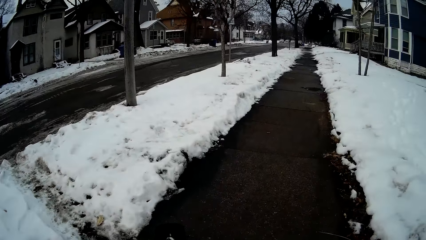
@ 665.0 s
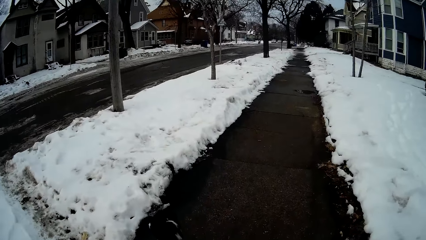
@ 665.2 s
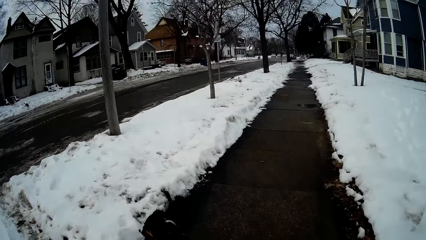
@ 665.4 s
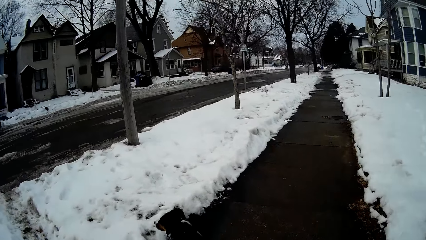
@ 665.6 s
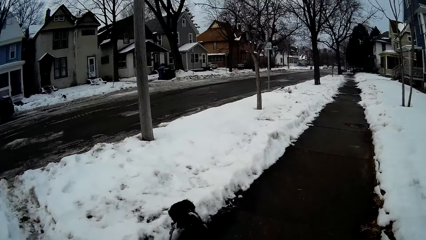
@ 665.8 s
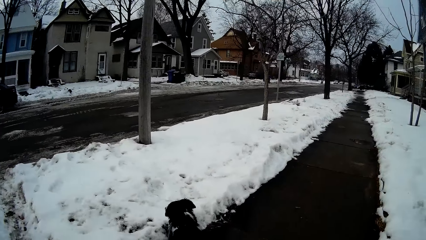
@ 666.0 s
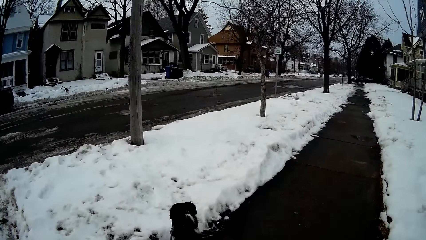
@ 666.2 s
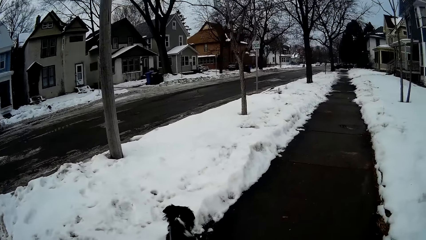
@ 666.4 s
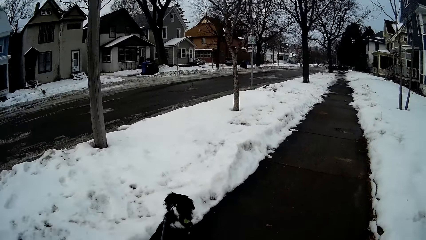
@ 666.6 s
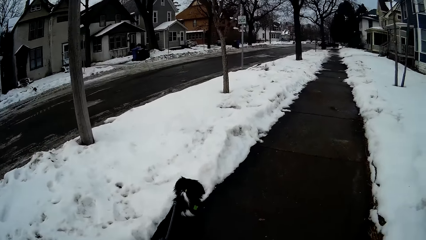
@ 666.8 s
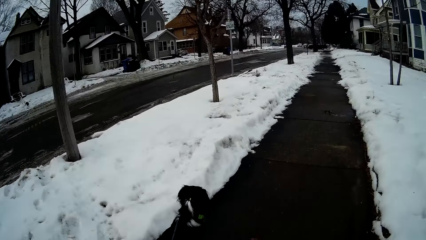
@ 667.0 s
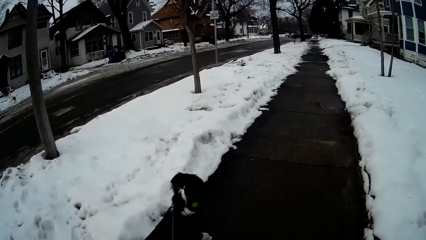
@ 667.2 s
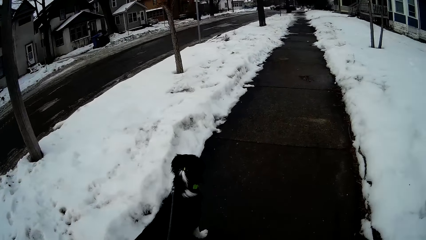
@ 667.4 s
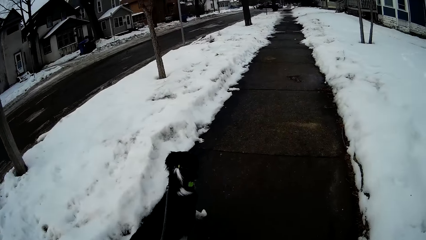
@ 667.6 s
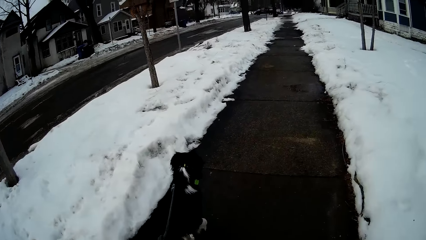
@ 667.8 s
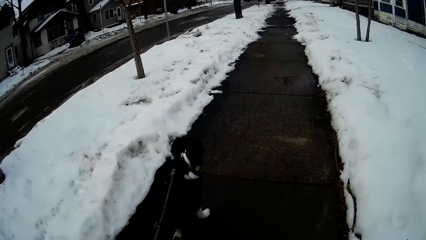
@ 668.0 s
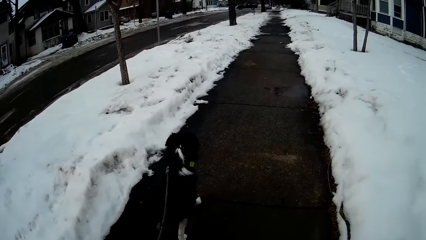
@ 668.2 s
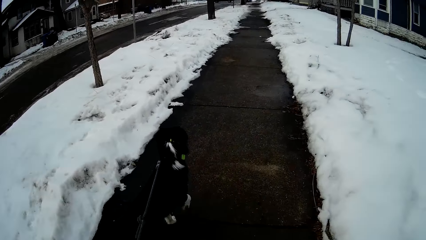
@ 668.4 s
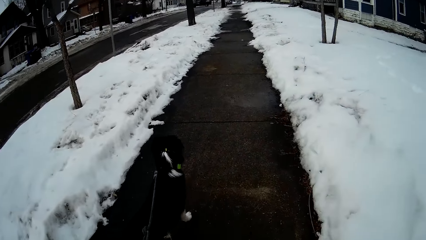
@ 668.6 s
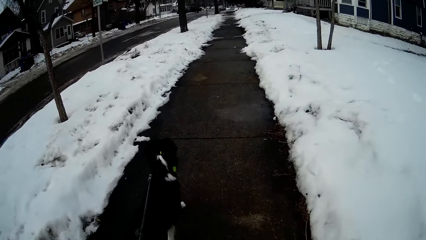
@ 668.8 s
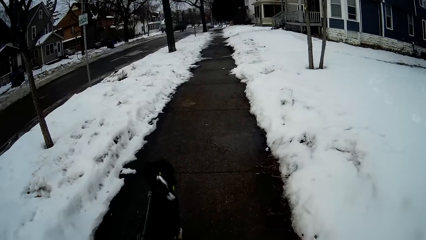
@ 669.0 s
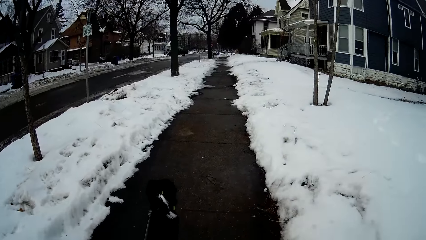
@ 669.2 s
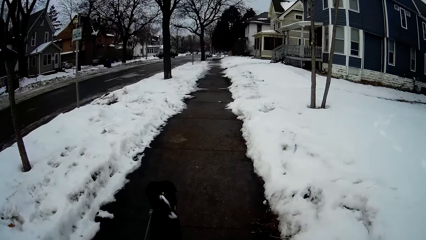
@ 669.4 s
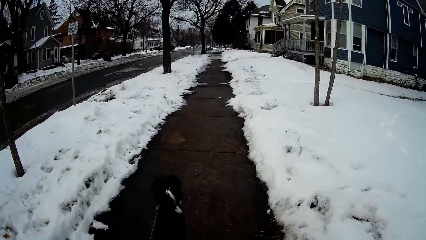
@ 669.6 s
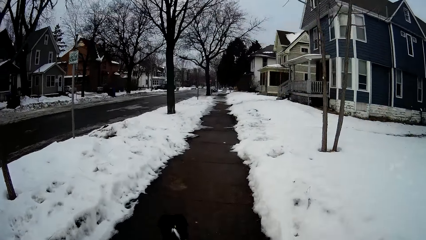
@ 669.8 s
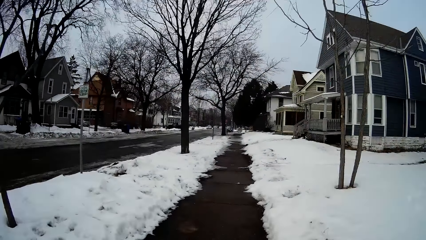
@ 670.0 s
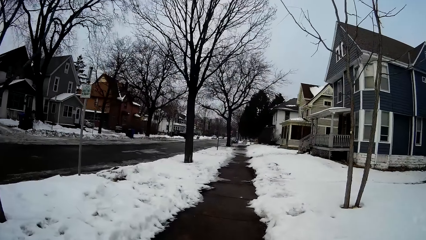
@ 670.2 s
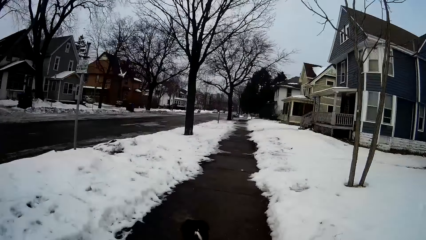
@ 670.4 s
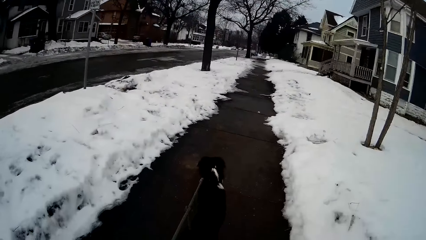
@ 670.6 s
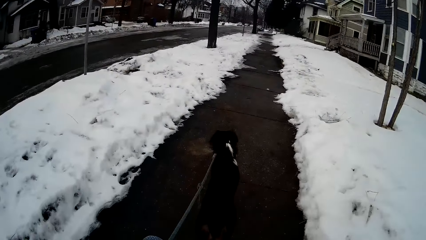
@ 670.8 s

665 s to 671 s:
The camera wearer walks along the sidewalk holding the dog.

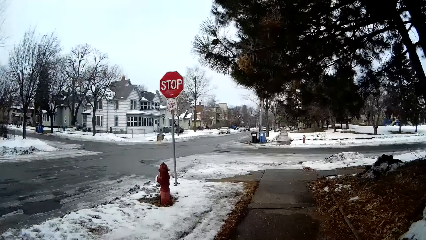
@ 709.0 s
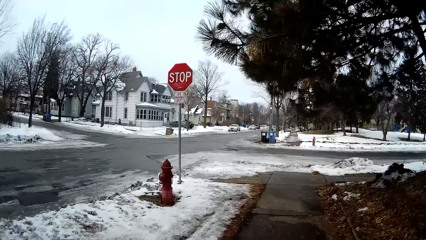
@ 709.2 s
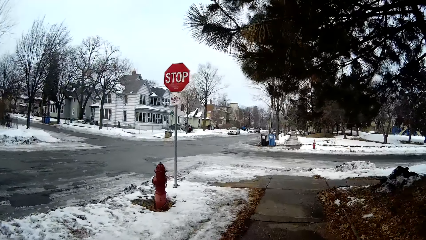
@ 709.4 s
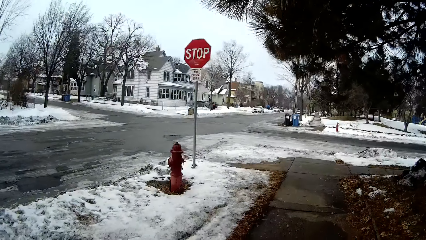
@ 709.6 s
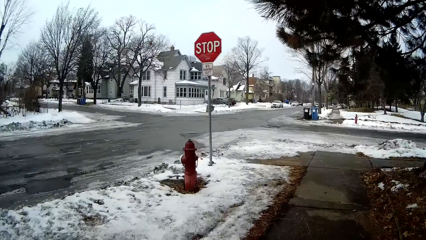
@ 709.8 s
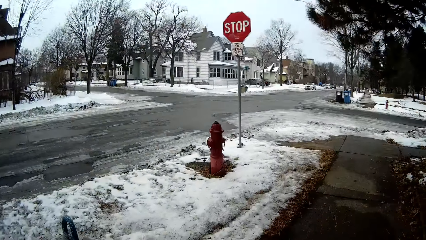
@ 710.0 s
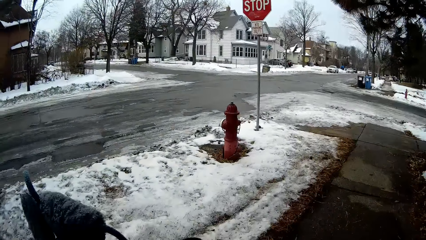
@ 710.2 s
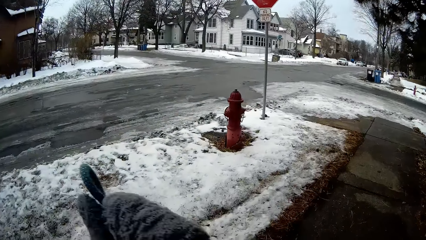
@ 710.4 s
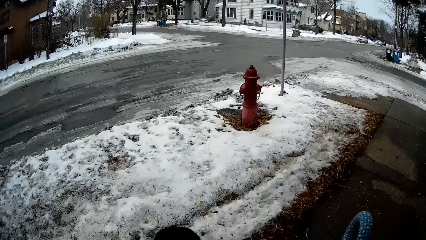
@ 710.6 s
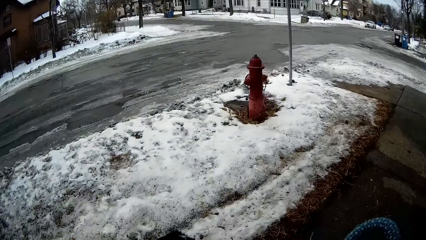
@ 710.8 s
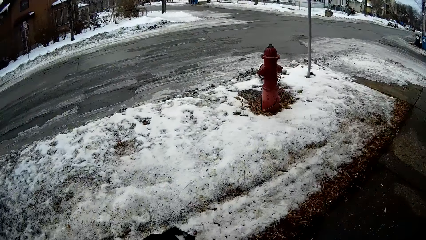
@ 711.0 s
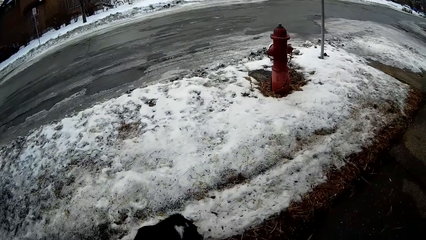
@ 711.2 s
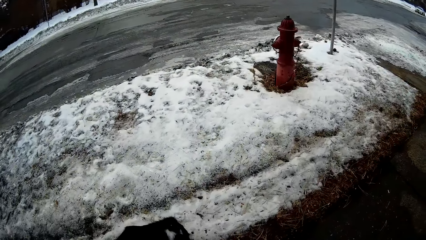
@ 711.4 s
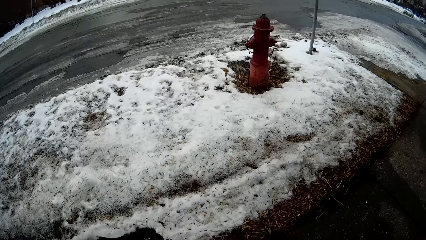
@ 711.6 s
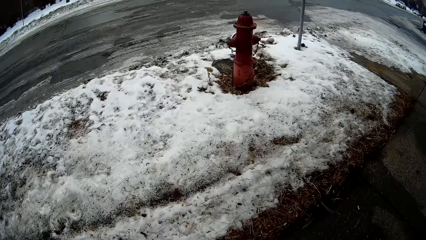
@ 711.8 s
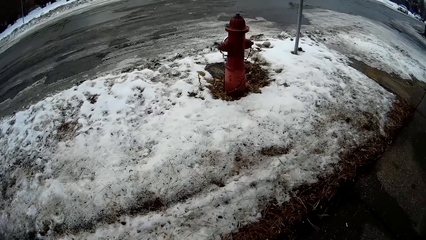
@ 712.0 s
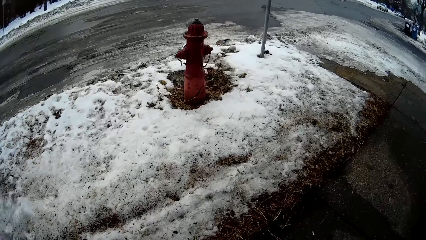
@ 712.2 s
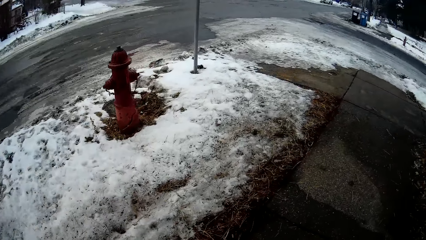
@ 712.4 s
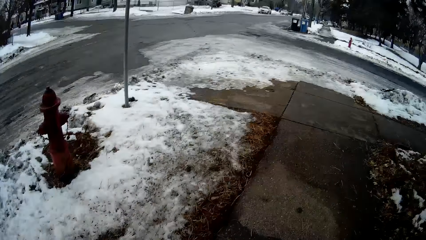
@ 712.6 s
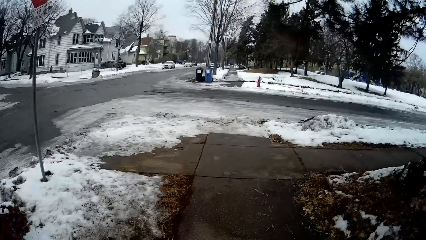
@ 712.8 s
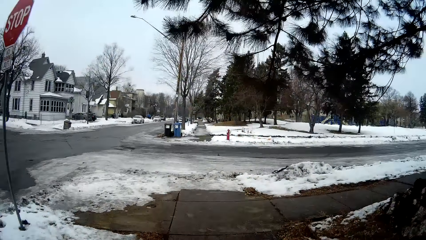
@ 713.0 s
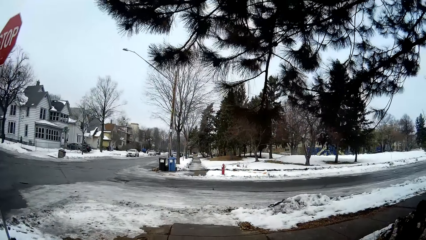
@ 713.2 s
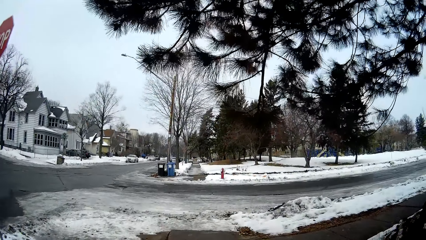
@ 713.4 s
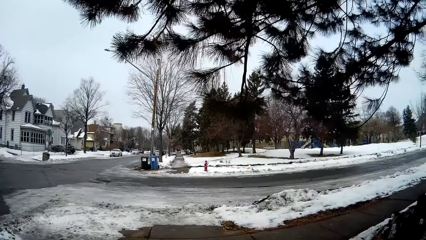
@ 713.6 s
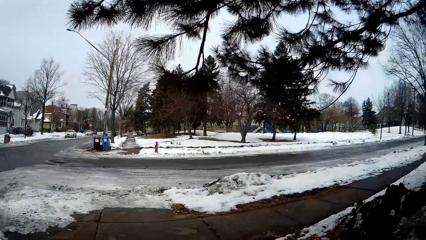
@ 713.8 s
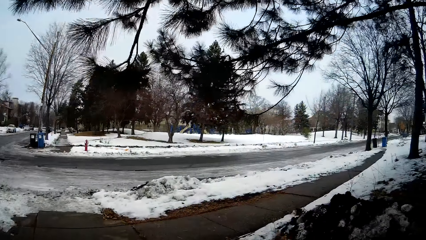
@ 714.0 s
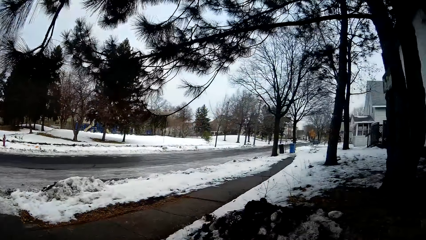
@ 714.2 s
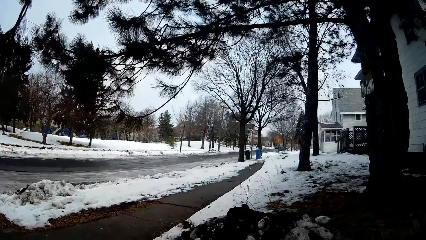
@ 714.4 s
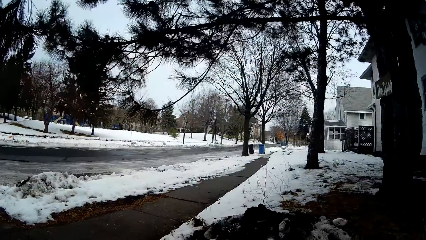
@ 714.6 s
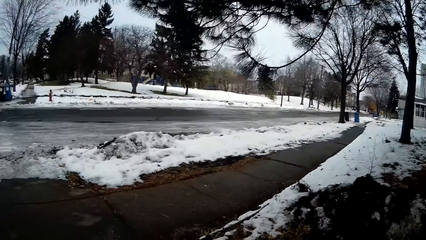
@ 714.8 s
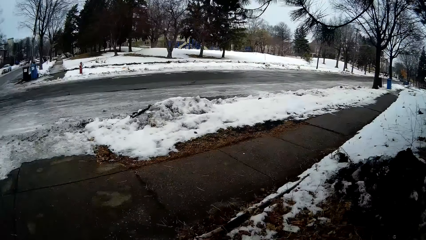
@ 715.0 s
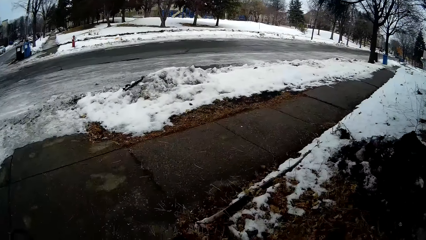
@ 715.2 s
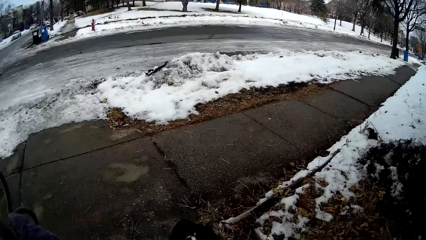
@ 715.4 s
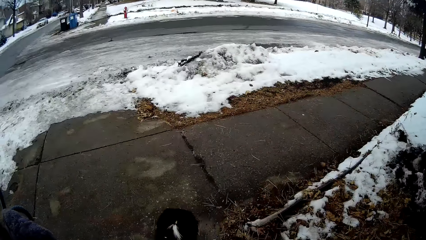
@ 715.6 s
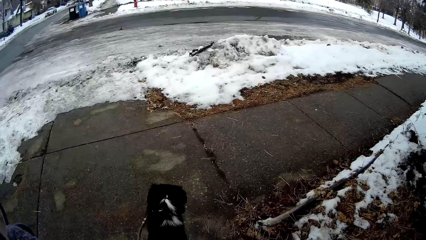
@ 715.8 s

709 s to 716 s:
The camera wearer lifts the dog rope.

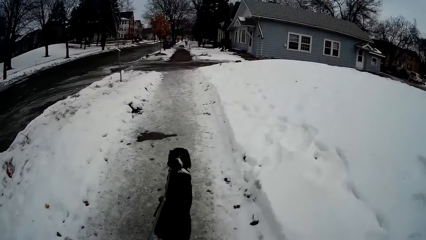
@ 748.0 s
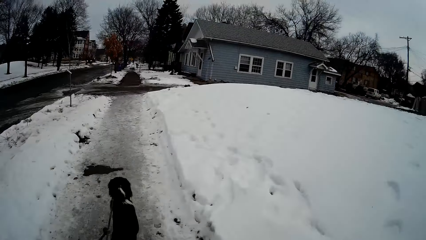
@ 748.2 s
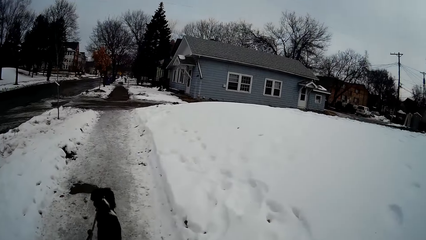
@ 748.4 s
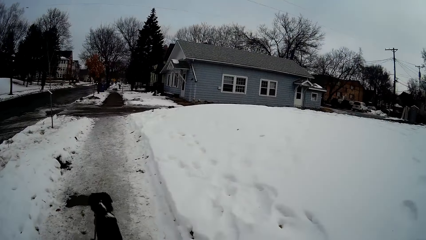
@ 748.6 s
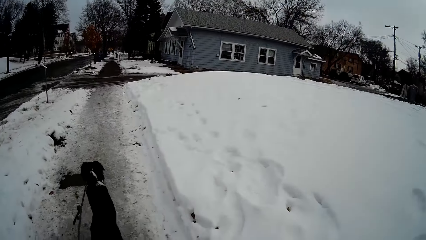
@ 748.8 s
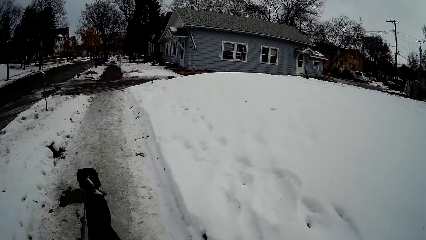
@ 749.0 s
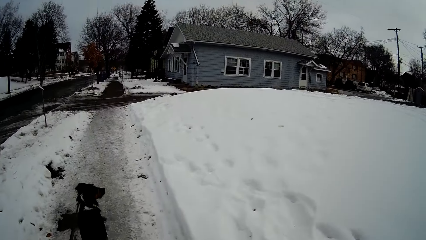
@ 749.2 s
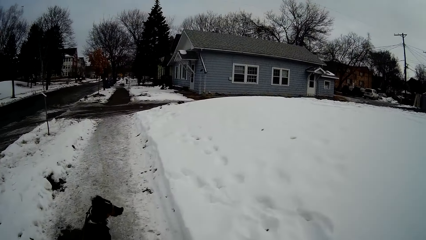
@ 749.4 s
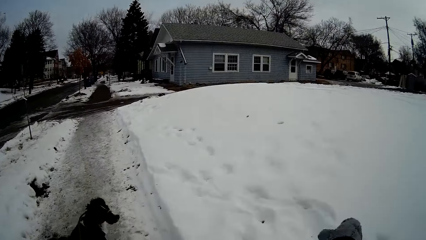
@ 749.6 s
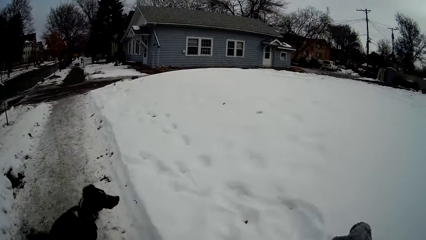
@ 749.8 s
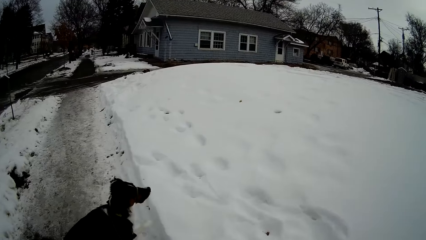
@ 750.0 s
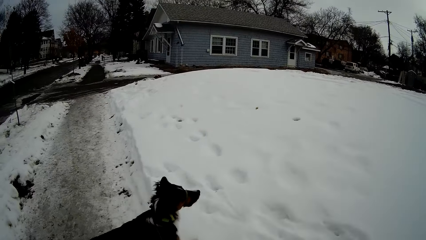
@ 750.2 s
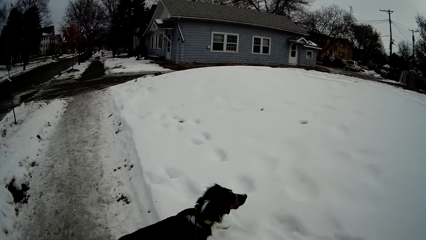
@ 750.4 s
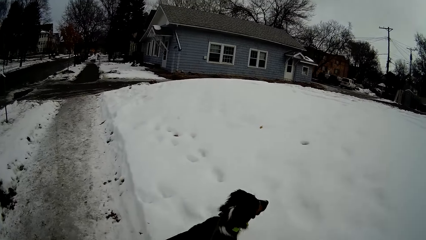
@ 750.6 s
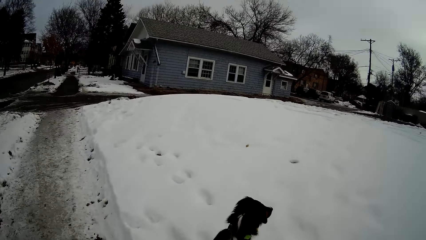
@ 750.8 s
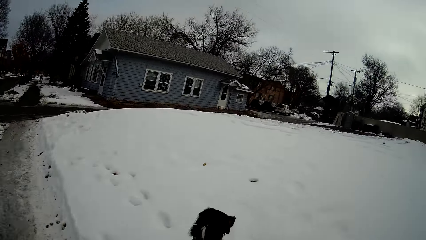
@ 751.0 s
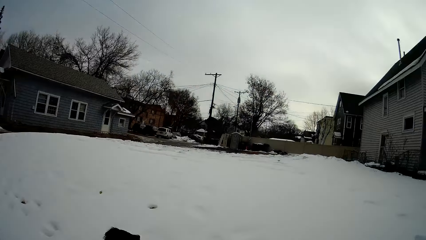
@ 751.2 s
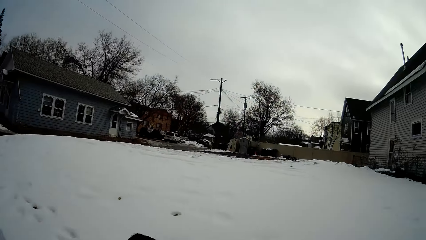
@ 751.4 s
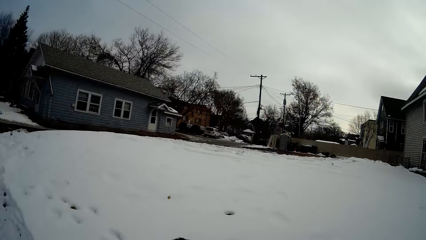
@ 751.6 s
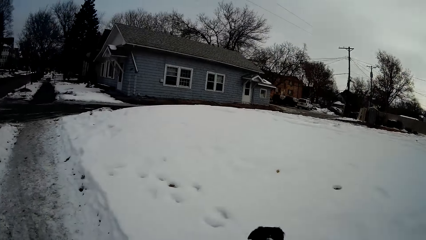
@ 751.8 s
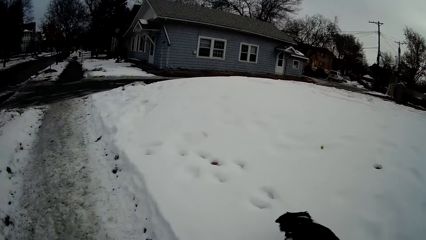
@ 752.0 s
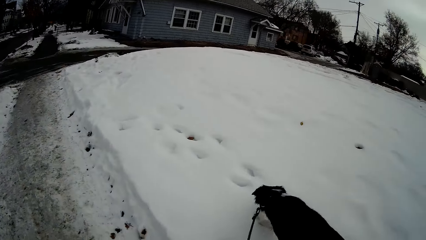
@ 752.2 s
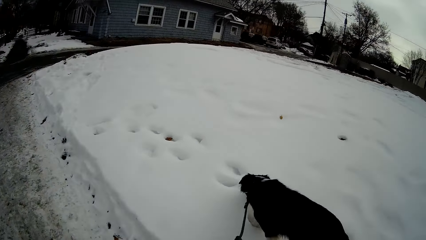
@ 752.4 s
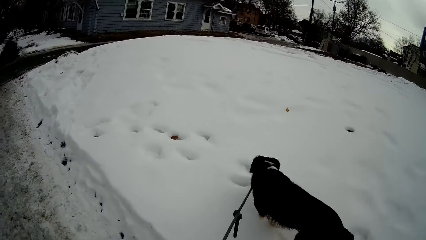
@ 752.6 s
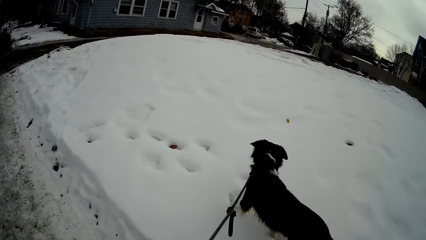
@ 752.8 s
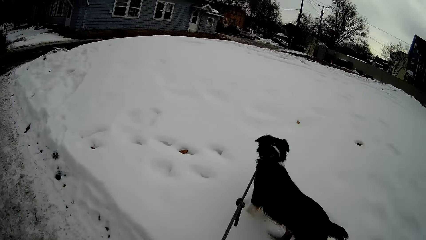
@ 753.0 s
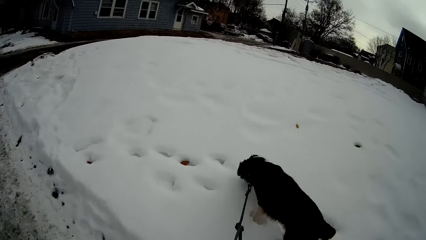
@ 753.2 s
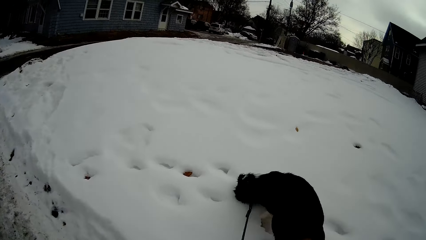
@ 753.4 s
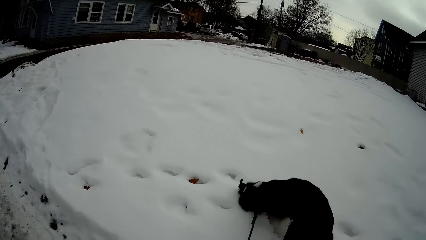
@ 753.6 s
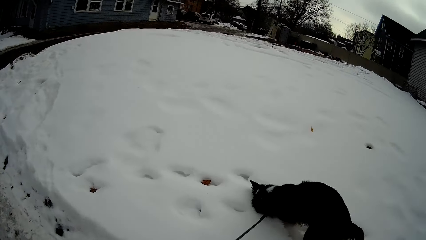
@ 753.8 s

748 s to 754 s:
The camera wearer waves the hand. They control the movement of the dog with the rope.
